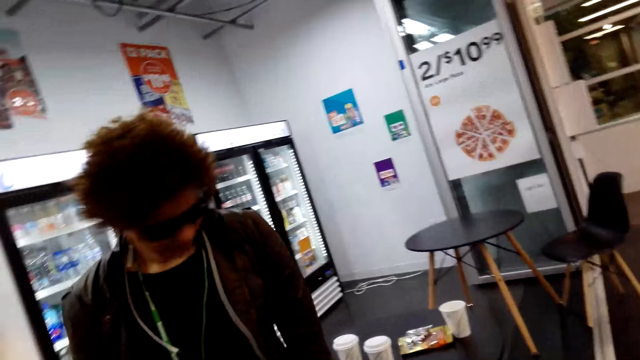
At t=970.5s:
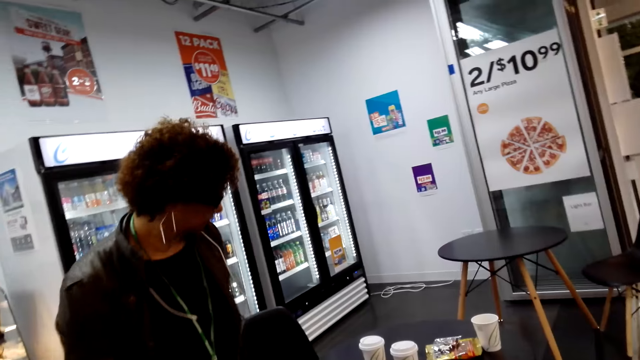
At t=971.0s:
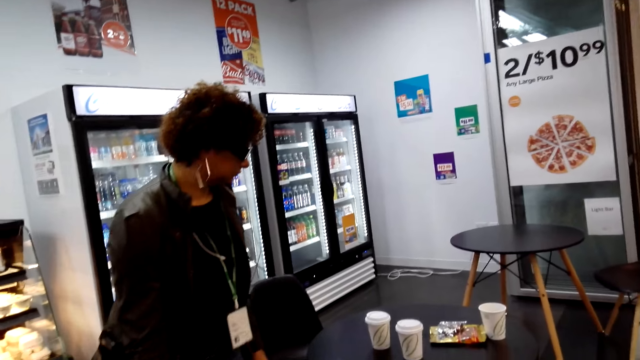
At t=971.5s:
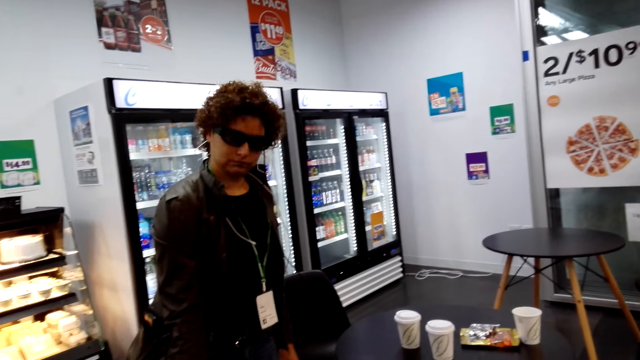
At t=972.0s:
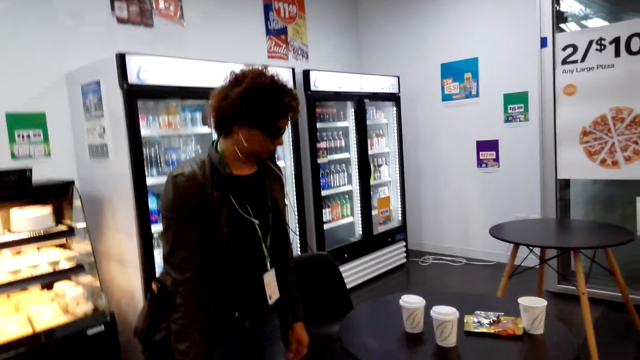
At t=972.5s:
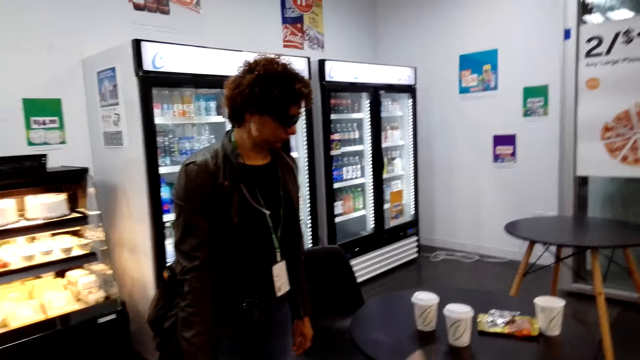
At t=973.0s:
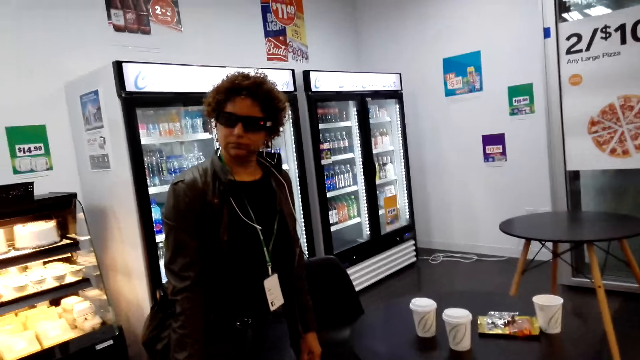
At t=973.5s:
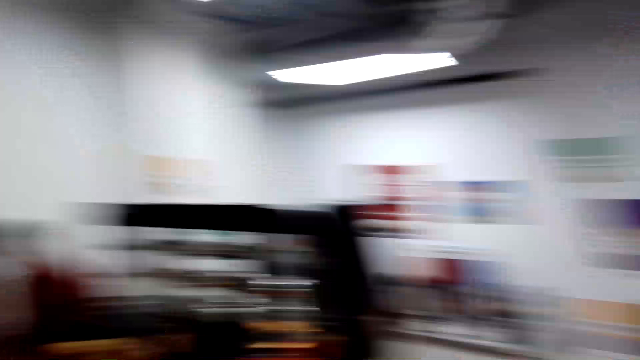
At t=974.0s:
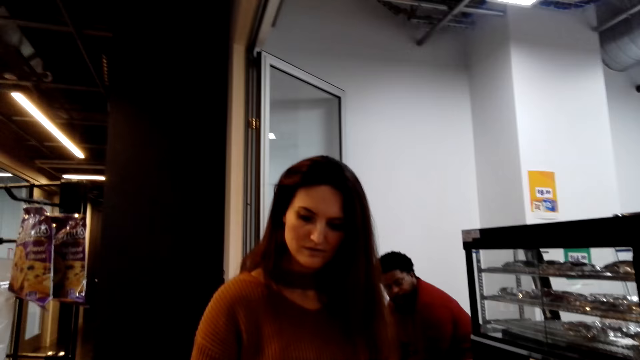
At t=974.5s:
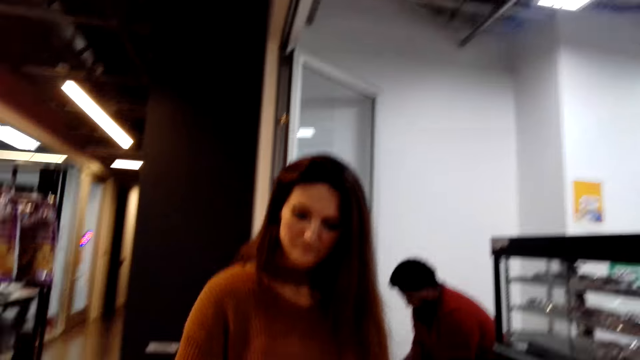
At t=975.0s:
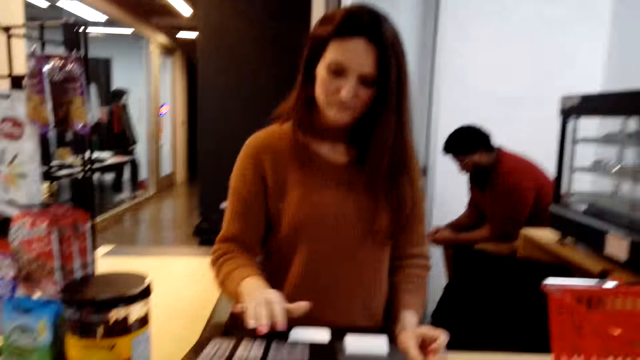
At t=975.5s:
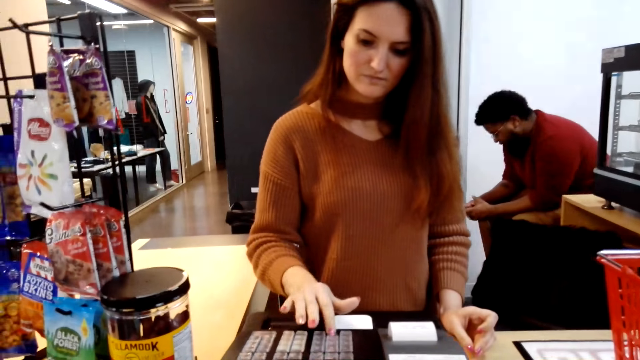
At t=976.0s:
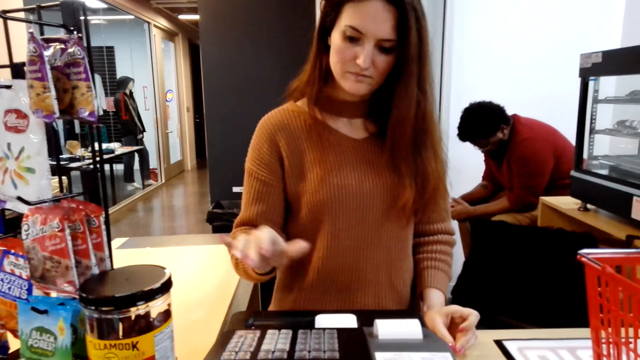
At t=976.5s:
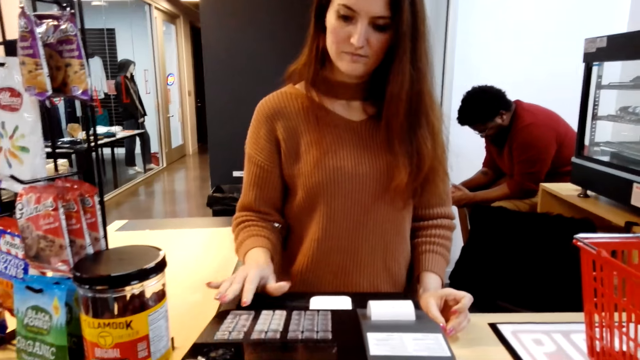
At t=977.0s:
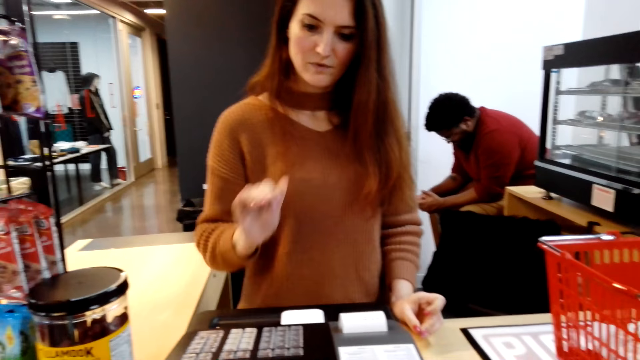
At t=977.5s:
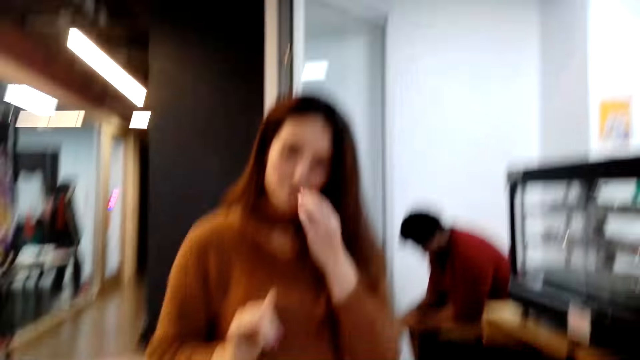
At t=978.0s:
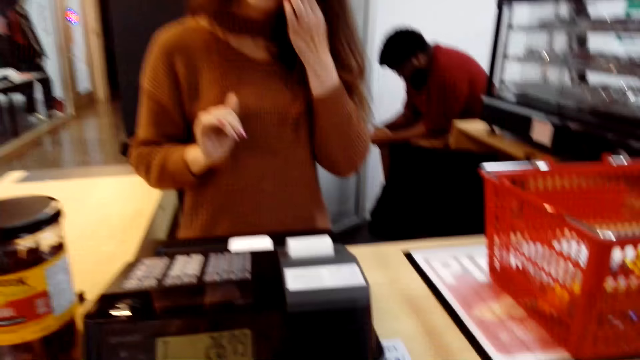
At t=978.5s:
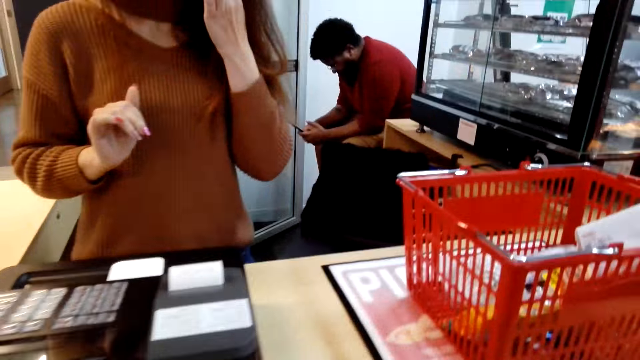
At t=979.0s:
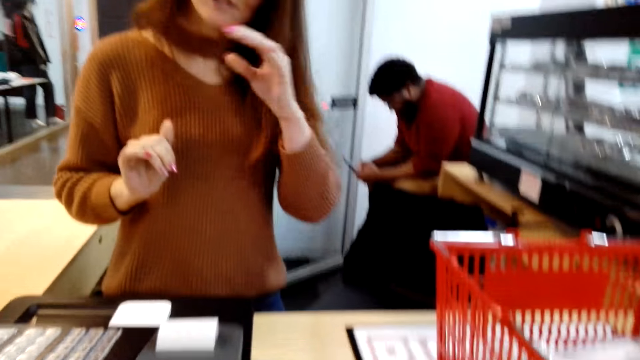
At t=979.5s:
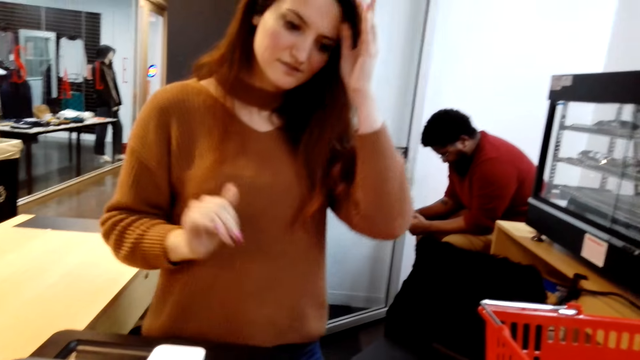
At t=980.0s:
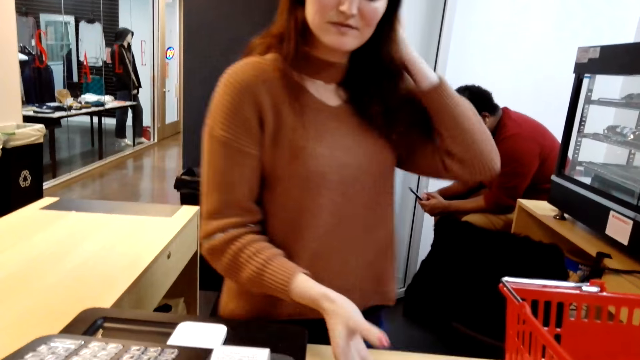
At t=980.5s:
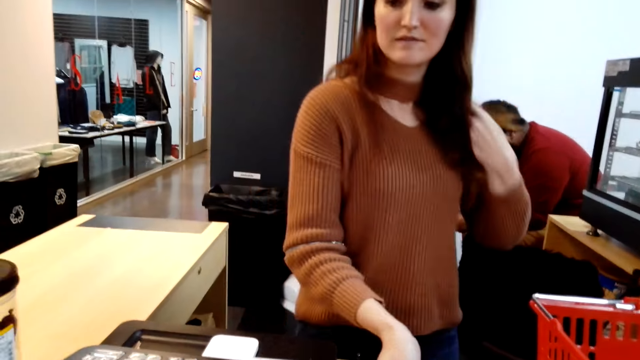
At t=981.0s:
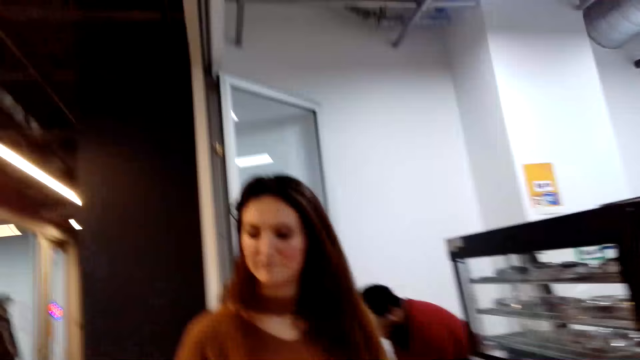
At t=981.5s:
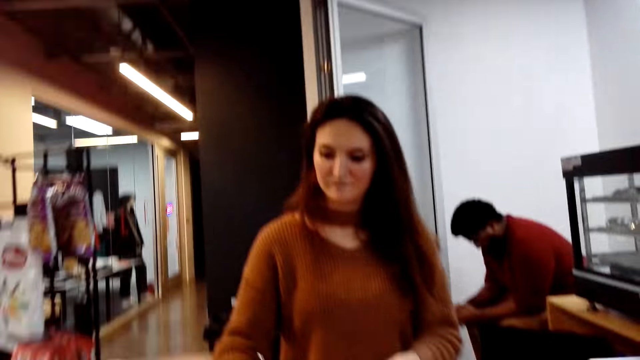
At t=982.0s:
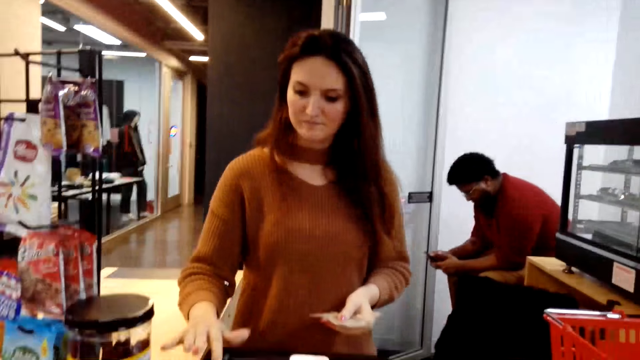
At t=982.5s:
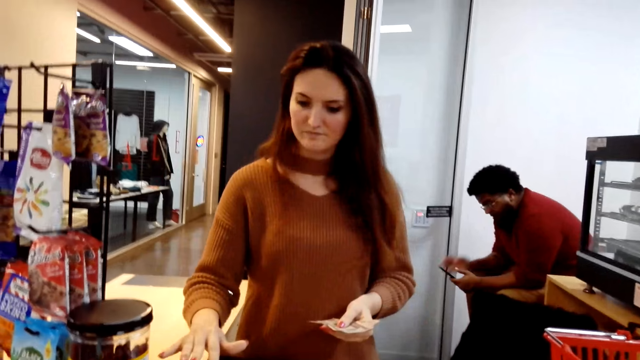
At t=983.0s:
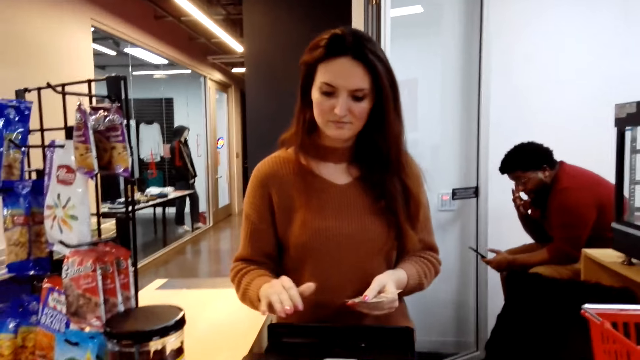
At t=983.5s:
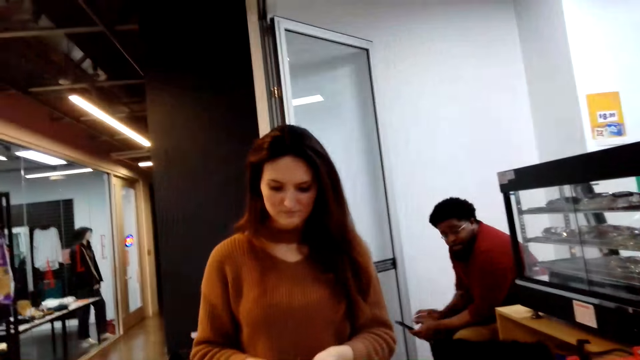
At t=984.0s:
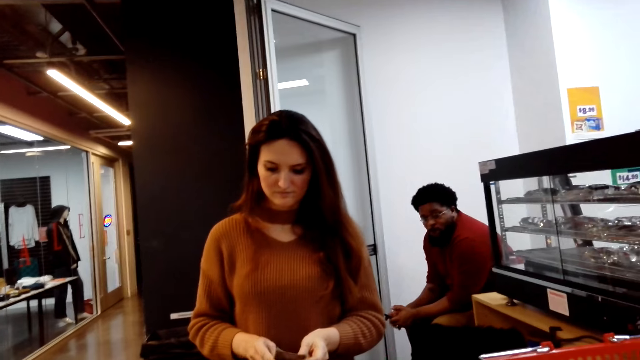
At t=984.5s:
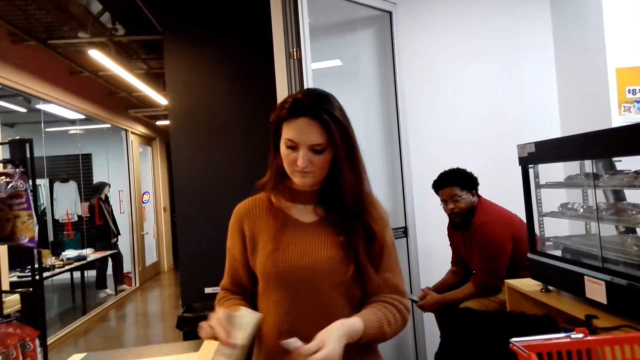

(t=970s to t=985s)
A person looks at the items on the table. The camera wearer talks to another person. The cashier operates the device. The camera wearer talks to the cashier. They pay to the cashier. The cashier operates the device.

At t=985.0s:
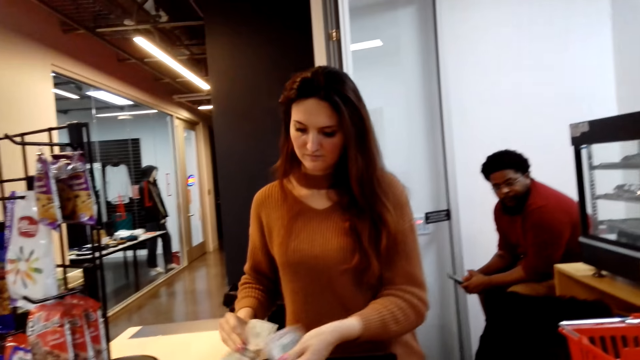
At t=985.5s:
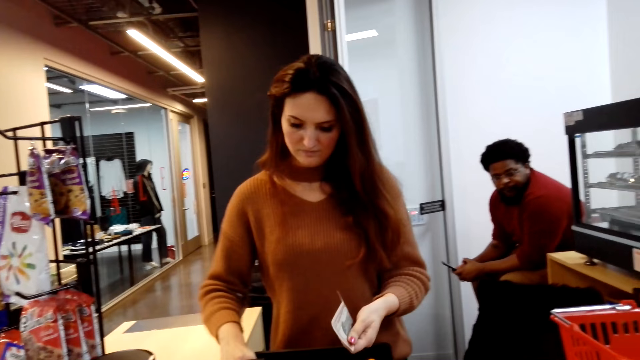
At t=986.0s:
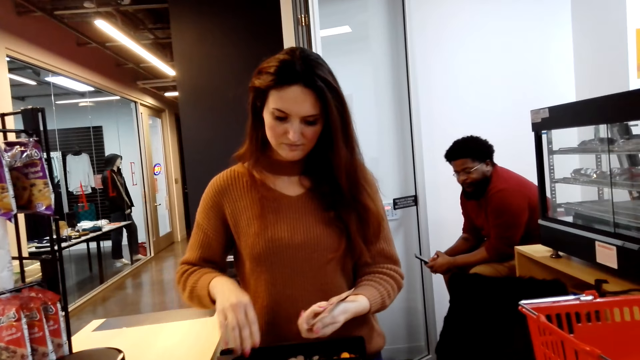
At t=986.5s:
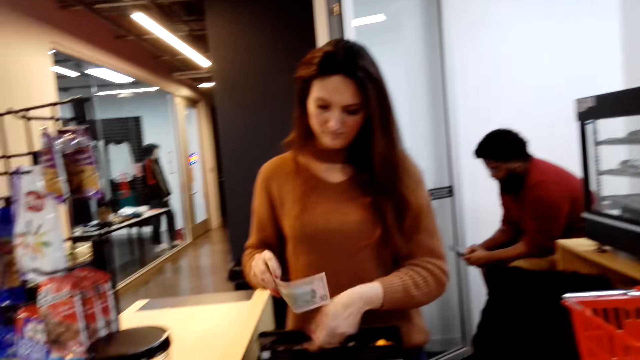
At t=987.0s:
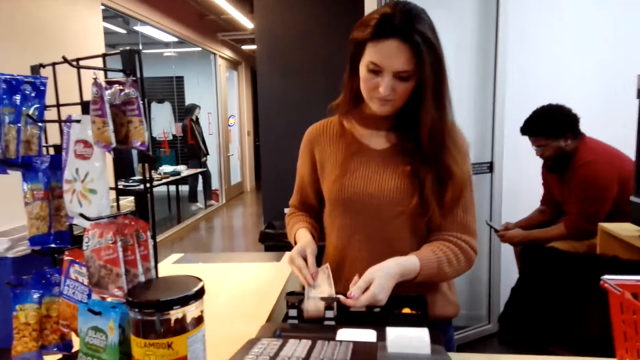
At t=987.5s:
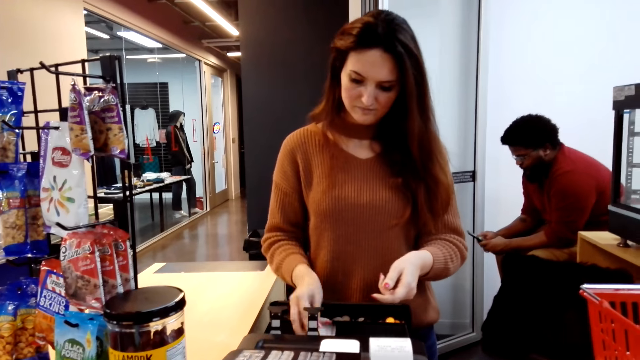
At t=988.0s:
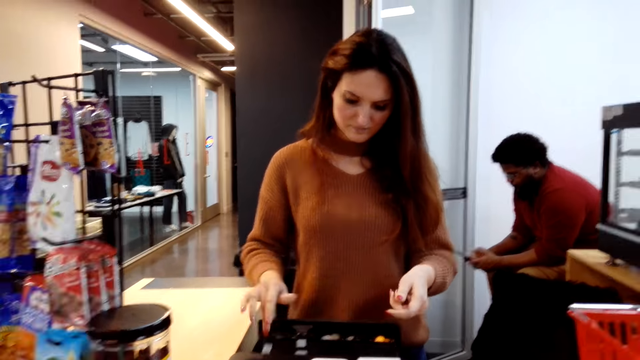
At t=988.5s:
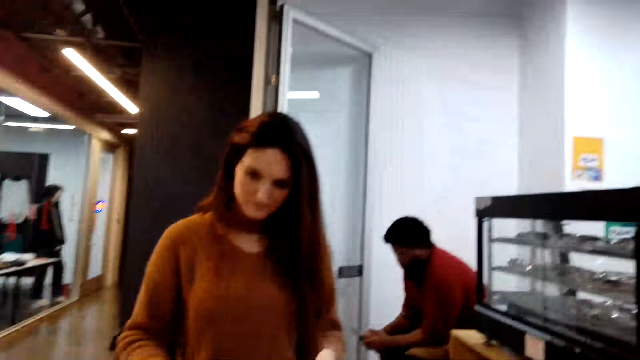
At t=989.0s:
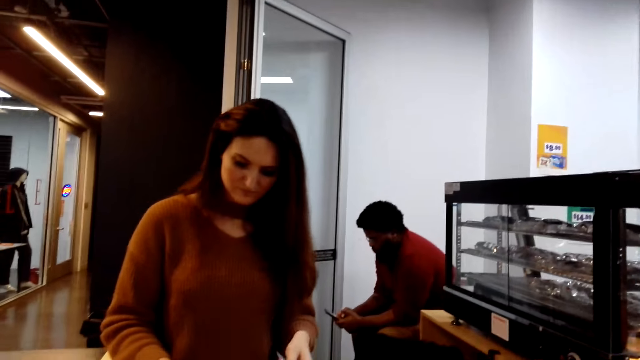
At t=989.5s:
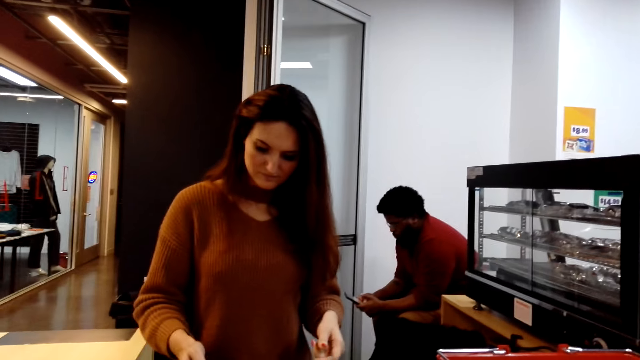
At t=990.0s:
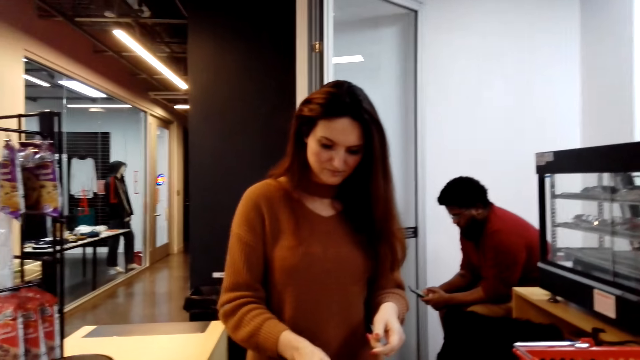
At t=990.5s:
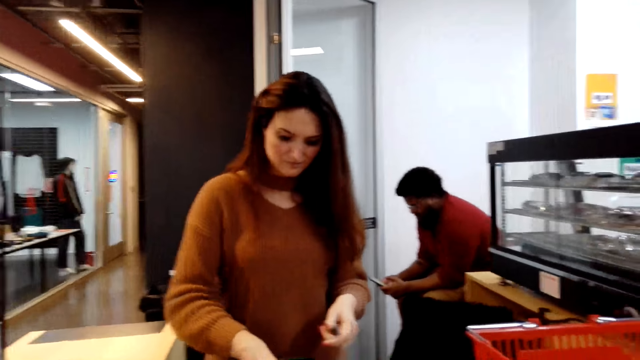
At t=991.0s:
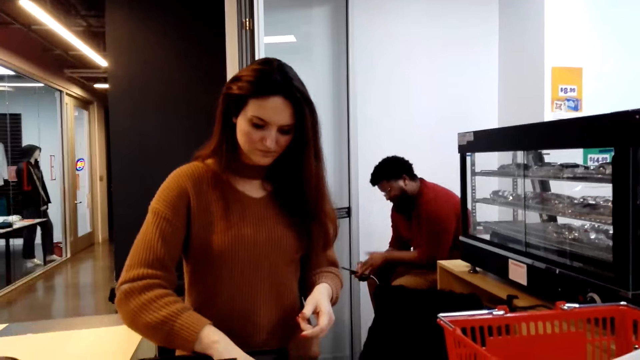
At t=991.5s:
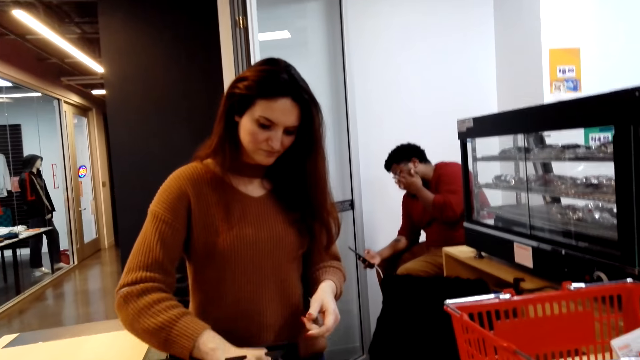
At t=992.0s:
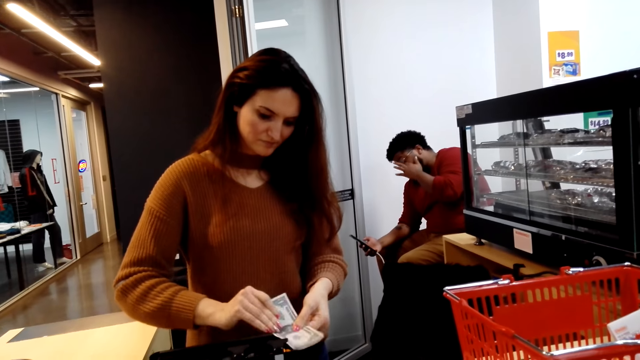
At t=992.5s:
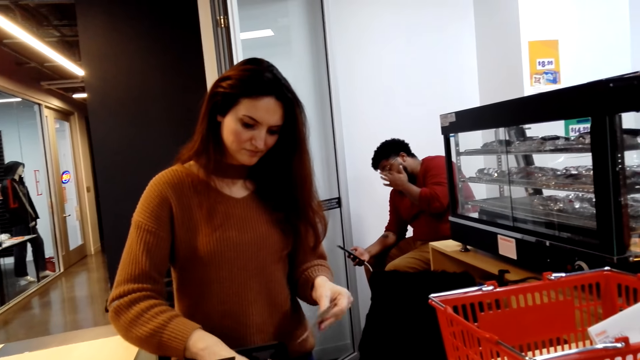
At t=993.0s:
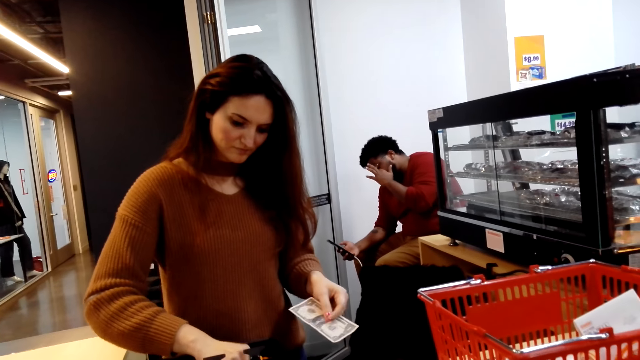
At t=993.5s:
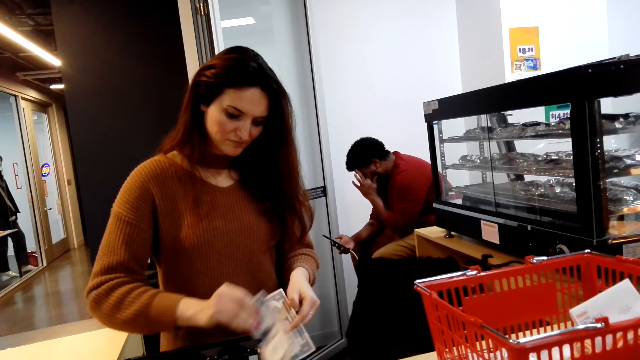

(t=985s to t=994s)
The cashier drops the money in the device. The cashier removes change from the device.
